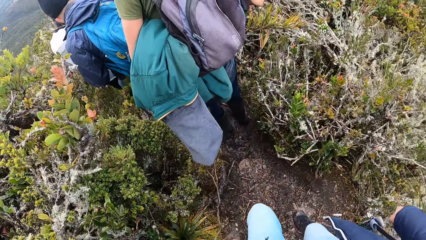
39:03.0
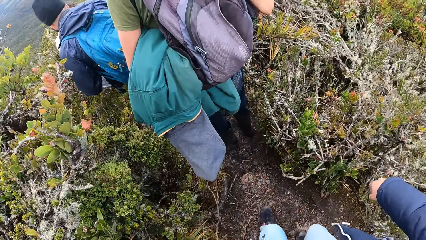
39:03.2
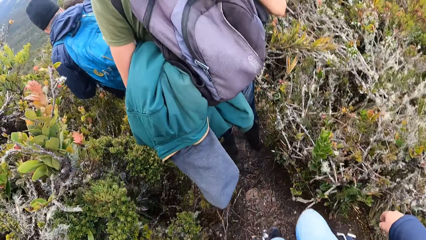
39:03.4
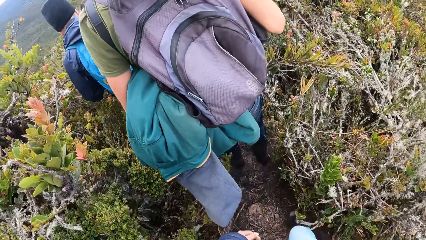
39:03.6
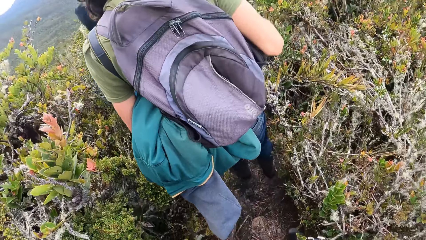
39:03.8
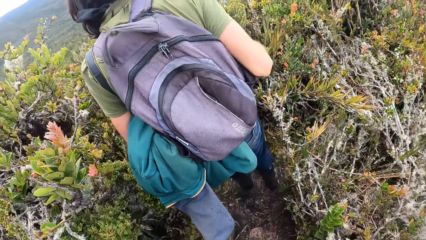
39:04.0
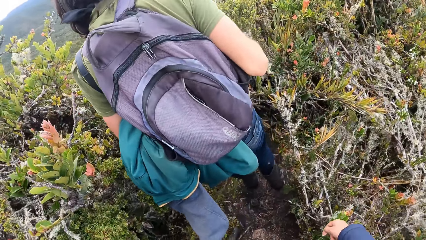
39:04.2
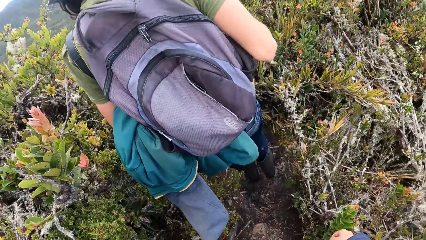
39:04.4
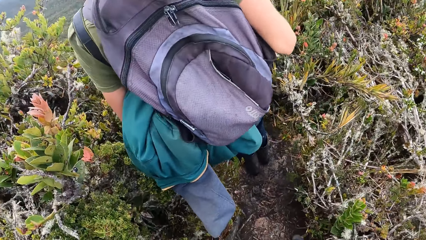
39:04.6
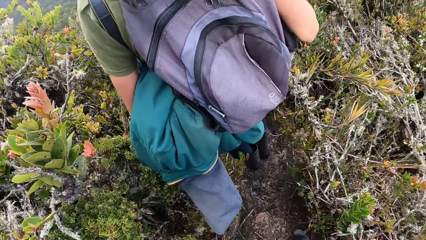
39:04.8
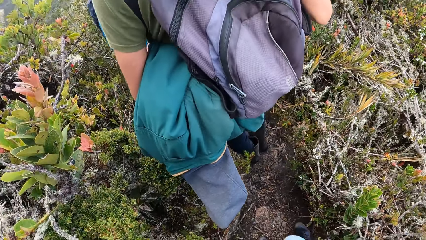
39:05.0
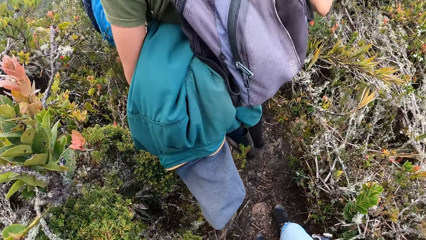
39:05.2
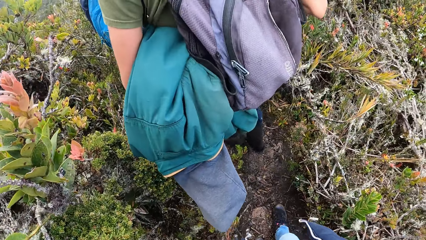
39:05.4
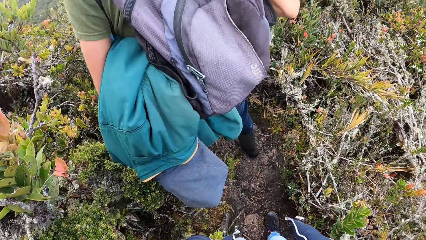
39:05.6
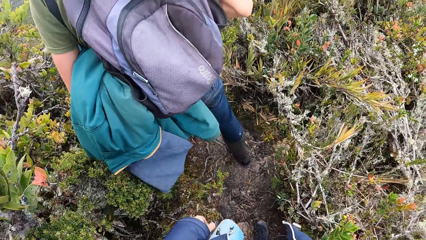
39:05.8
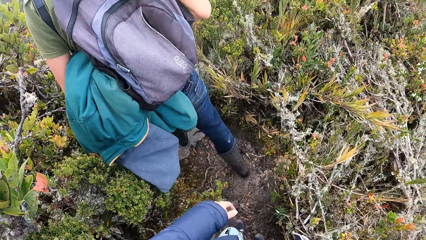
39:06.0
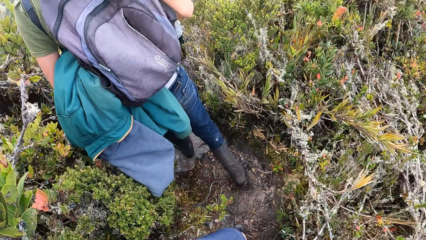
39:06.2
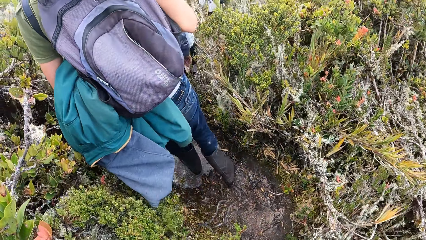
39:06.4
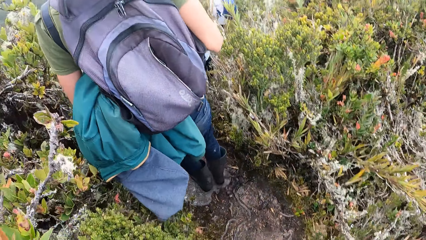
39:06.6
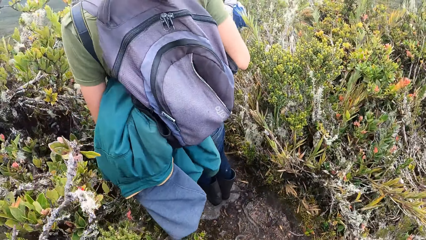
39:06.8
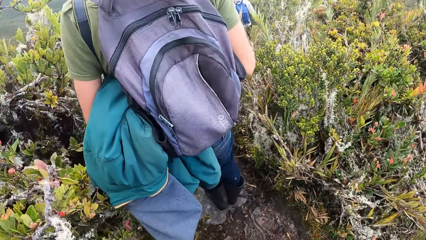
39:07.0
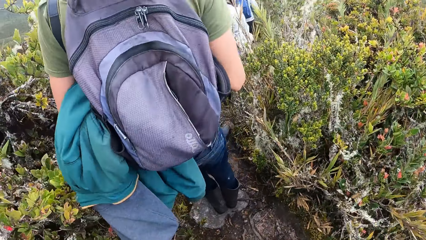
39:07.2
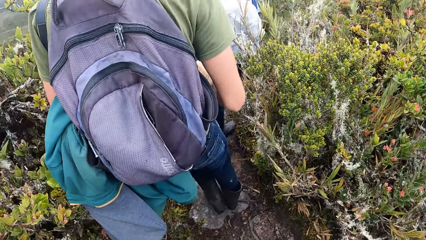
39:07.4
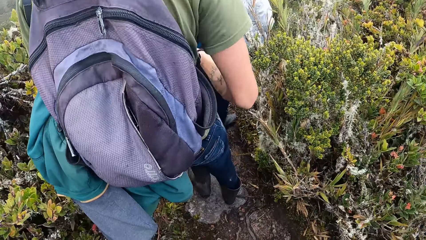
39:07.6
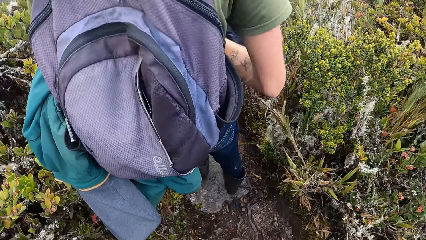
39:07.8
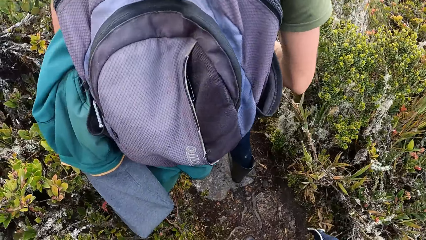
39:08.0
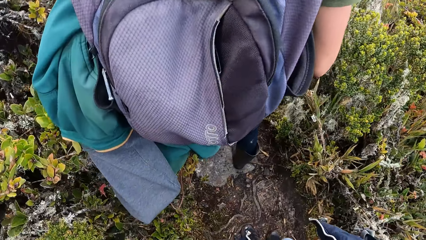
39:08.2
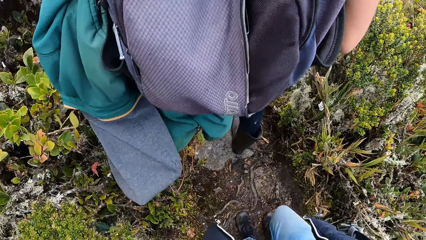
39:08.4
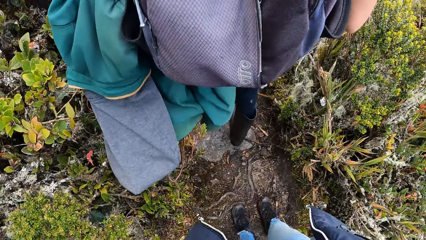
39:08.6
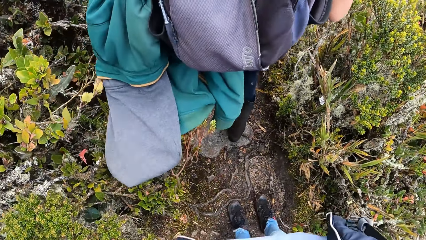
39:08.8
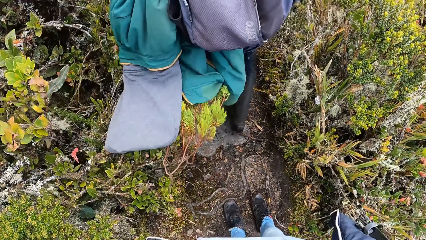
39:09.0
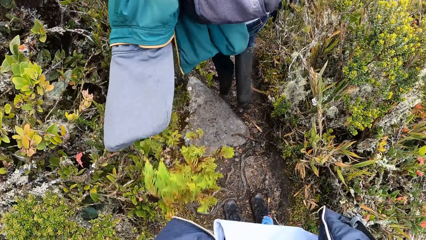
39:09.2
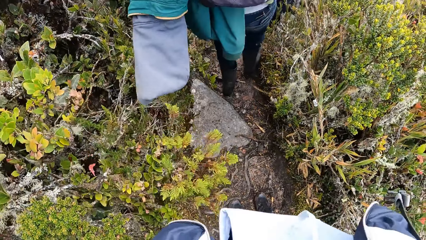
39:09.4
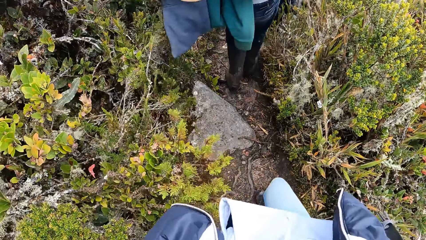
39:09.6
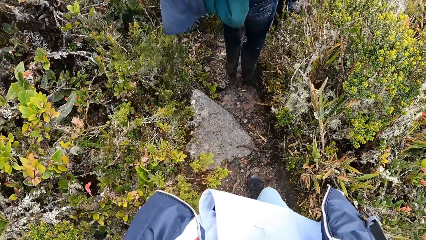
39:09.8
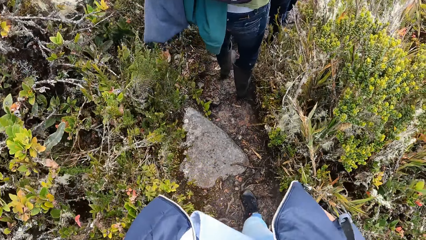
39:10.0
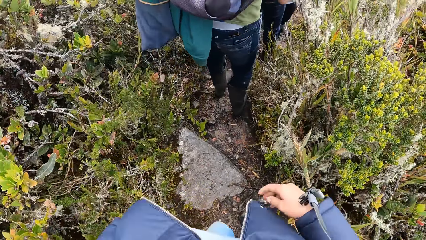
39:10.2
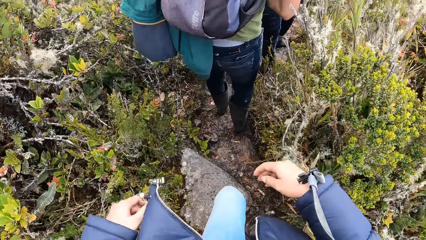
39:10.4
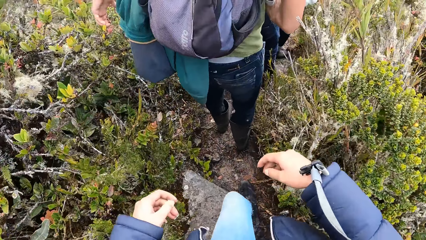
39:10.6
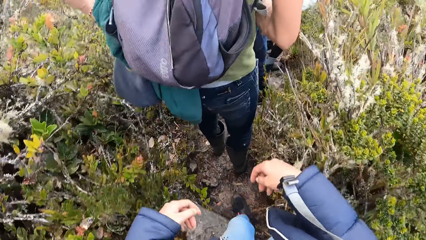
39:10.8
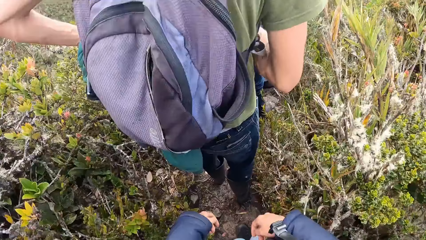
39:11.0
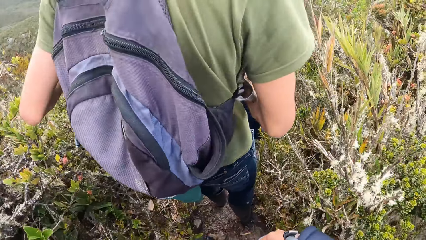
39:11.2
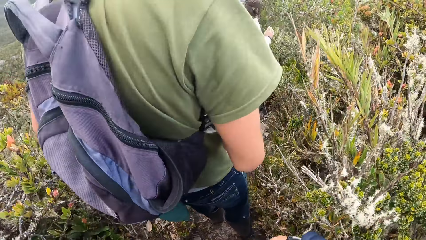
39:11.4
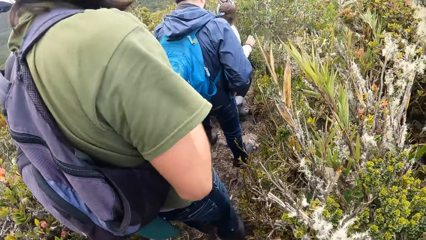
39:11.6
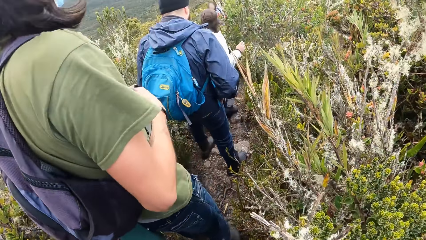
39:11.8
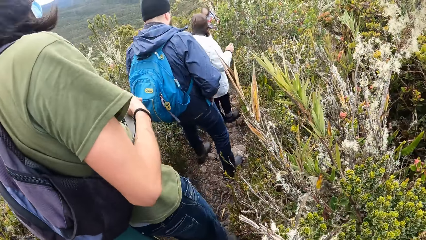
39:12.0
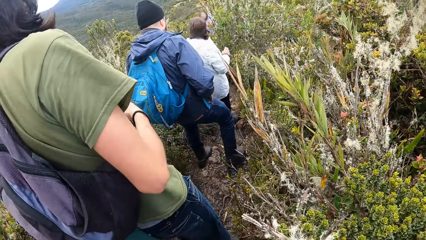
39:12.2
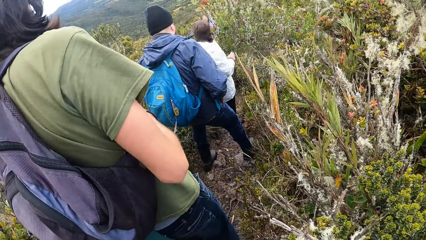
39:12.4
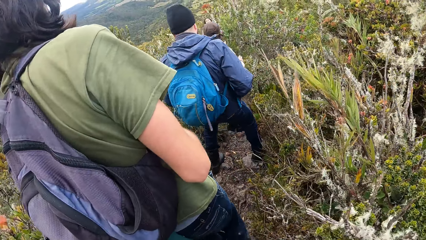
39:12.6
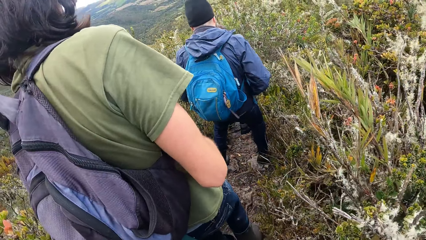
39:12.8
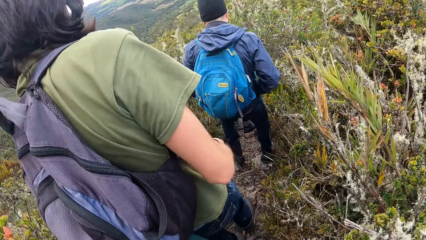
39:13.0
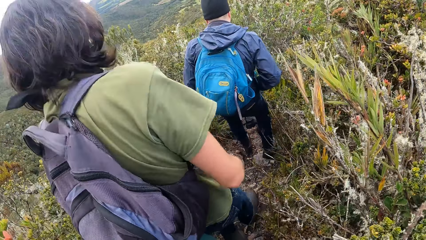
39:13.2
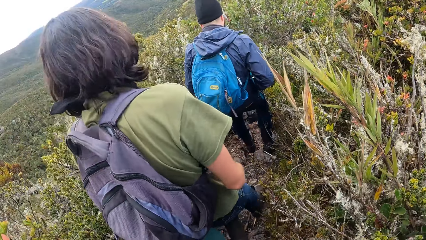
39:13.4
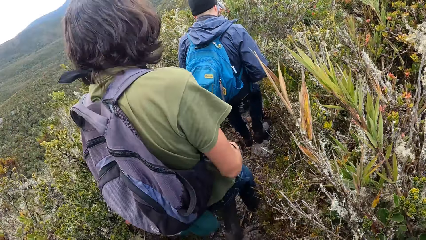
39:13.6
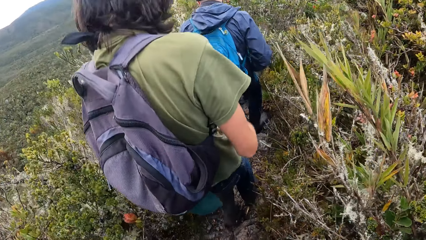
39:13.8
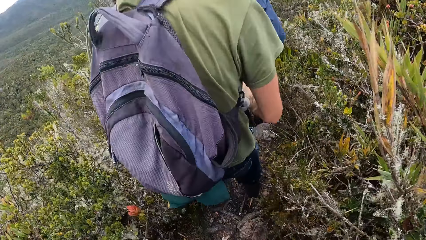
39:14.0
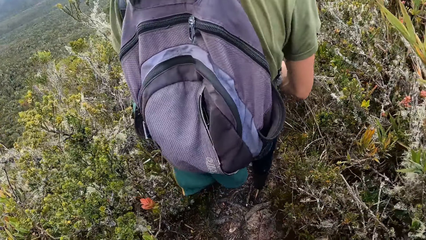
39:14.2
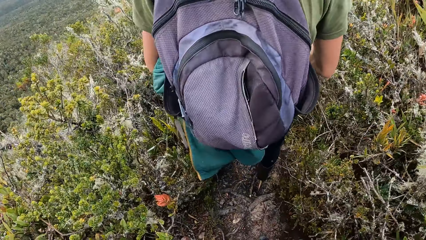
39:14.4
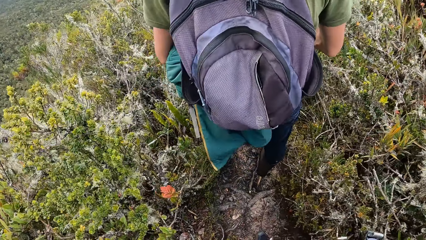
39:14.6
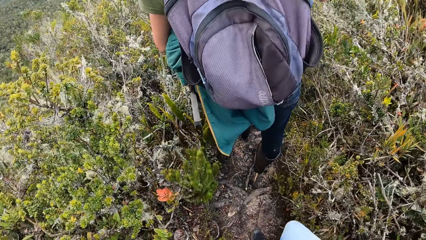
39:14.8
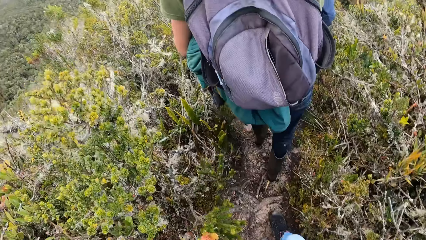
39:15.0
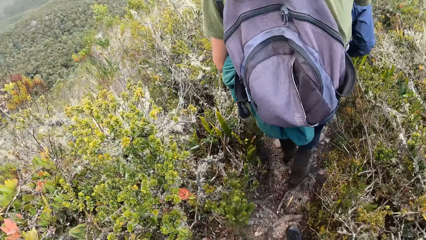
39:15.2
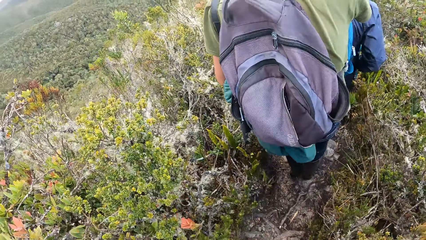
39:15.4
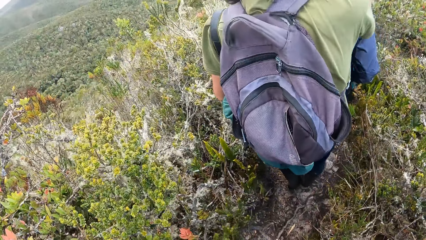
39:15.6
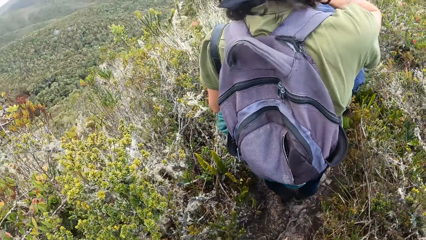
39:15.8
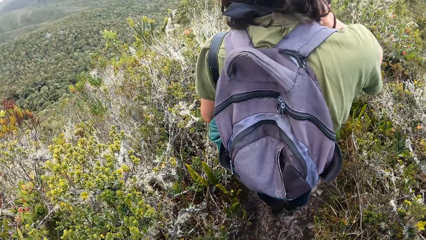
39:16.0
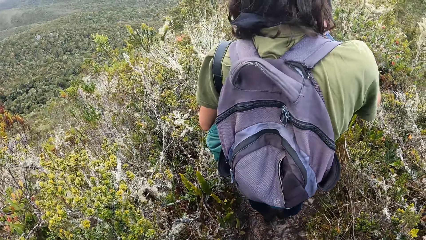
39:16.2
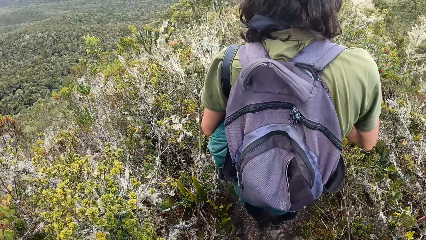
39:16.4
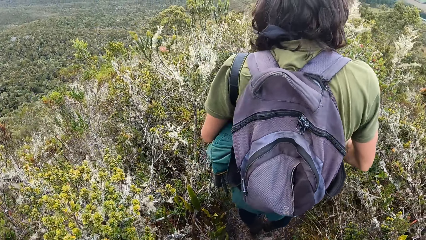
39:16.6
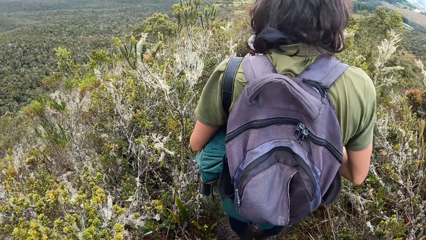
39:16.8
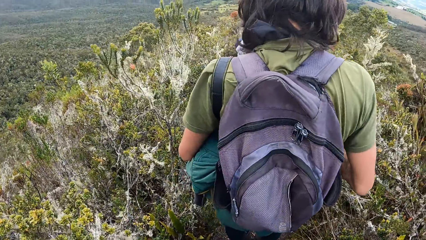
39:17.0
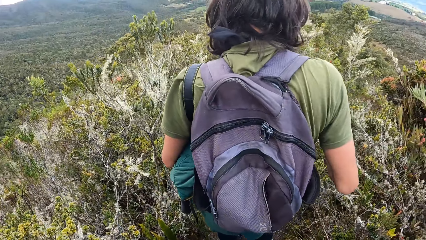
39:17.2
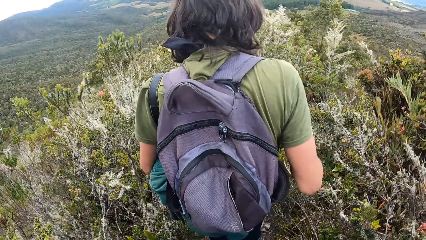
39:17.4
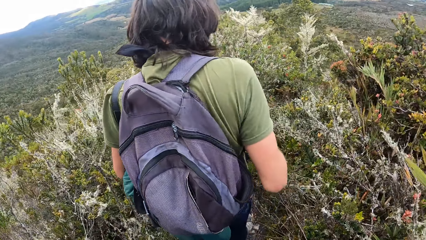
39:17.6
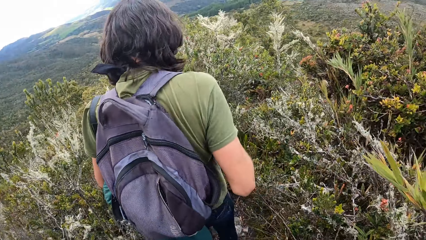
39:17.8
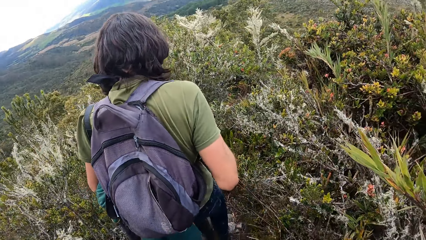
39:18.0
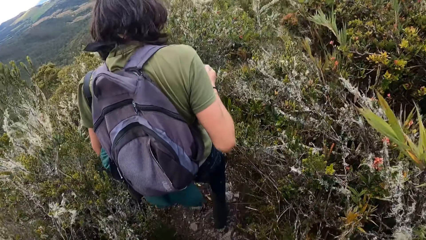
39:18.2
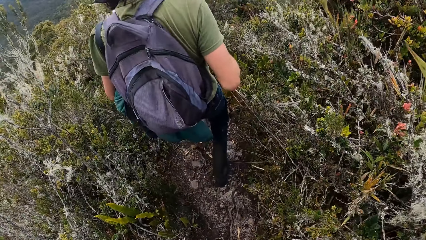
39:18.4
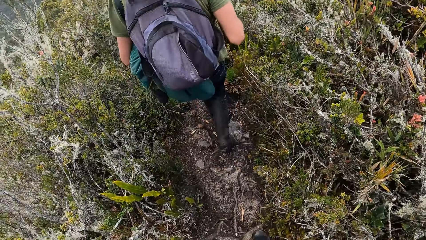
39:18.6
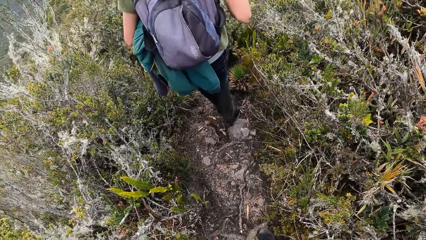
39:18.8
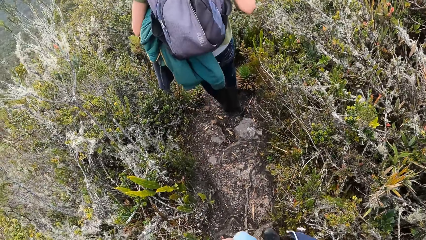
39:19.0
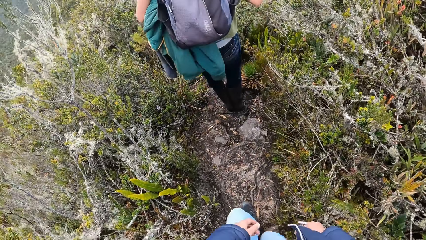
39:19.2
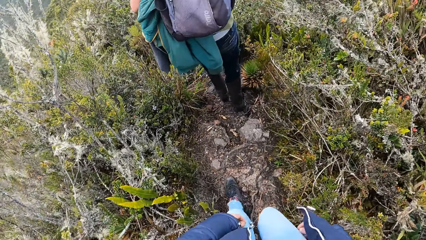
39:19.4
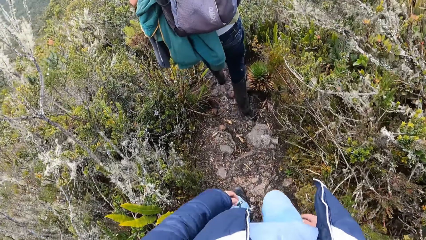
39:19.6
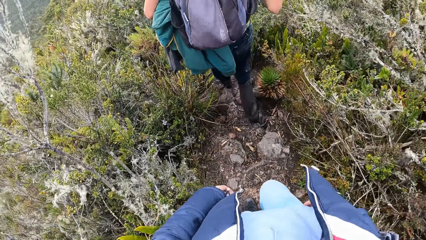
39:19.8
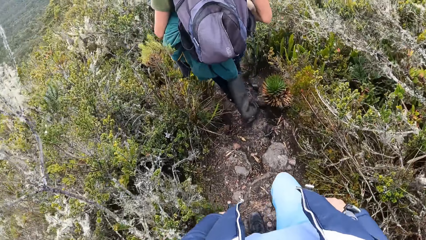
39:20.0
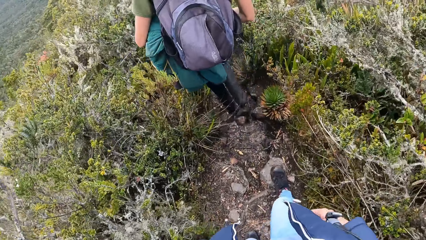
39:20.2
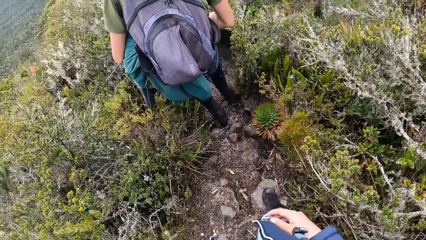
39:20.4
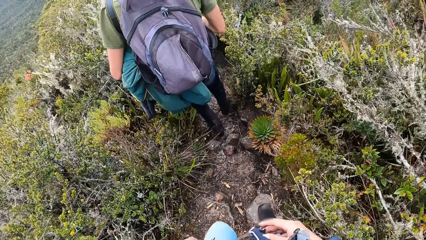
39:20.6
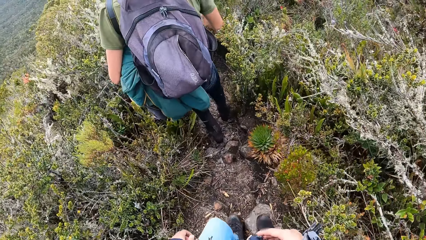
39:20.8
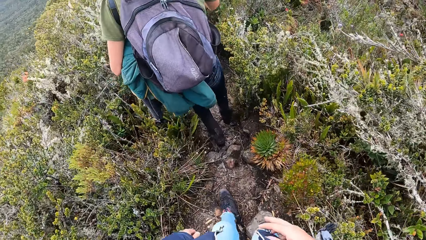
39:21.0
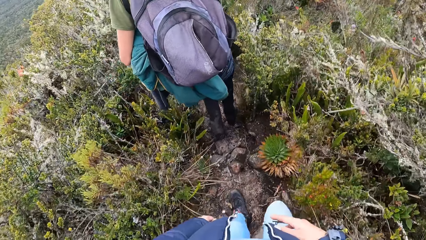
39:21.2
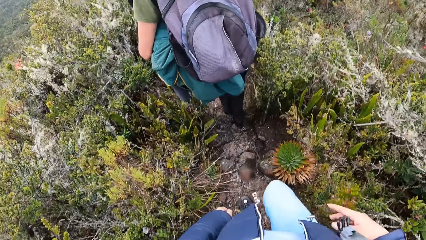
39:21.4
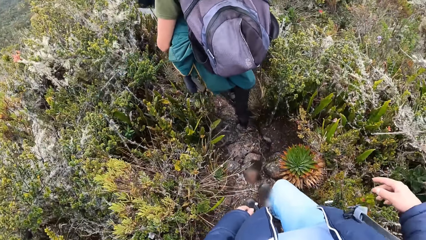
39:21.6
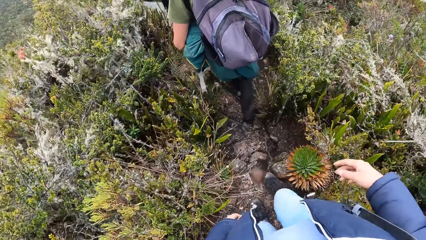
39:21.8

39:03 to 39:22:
A person climbs down the hill.
